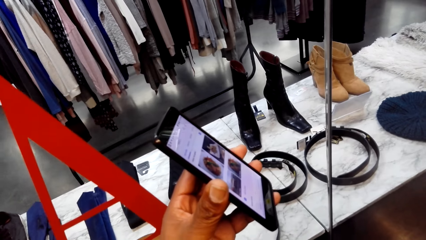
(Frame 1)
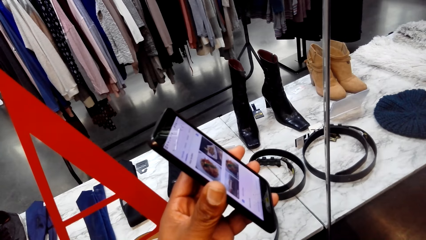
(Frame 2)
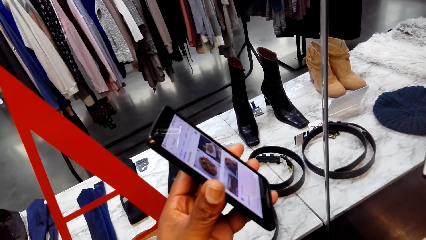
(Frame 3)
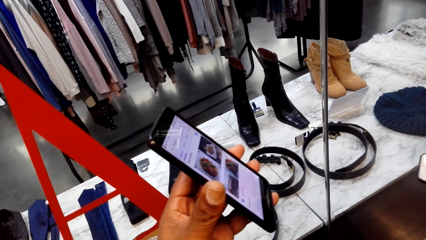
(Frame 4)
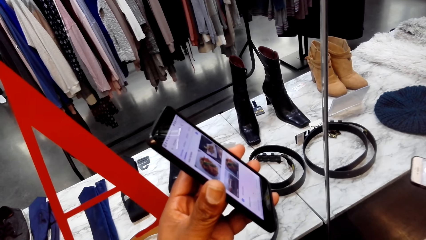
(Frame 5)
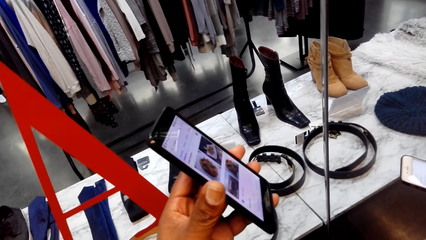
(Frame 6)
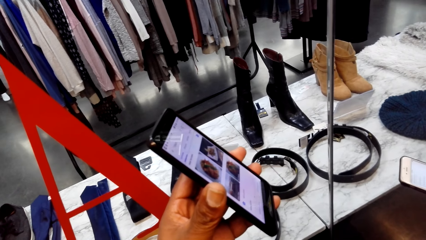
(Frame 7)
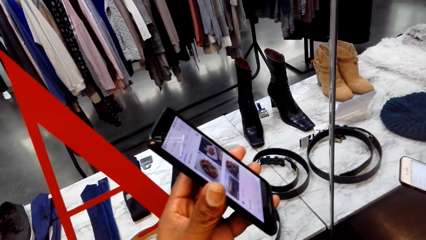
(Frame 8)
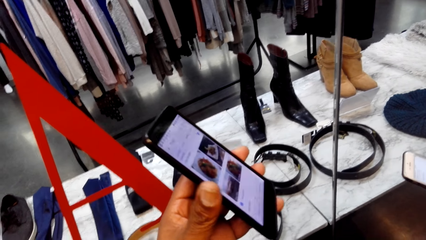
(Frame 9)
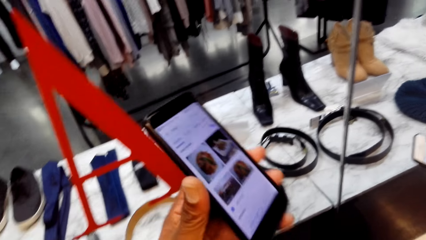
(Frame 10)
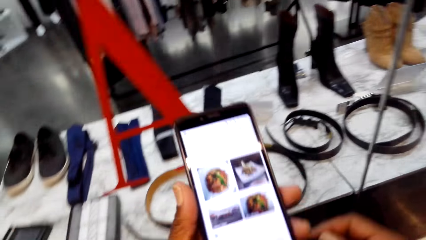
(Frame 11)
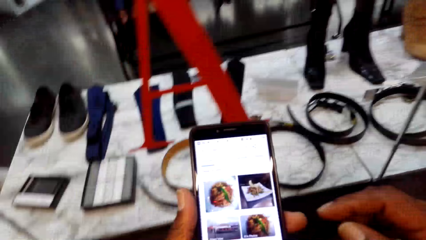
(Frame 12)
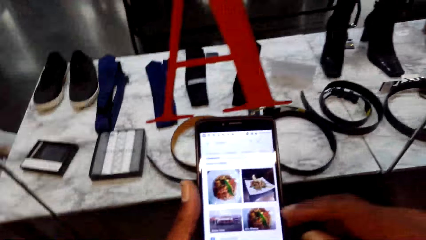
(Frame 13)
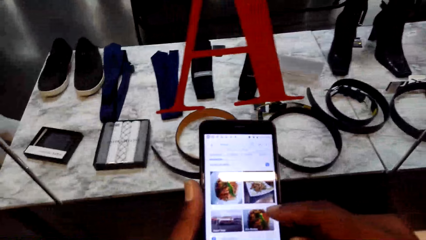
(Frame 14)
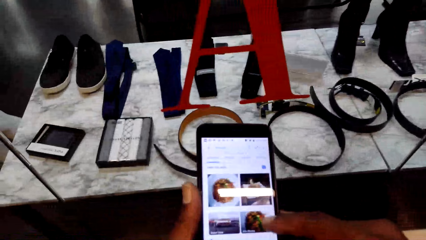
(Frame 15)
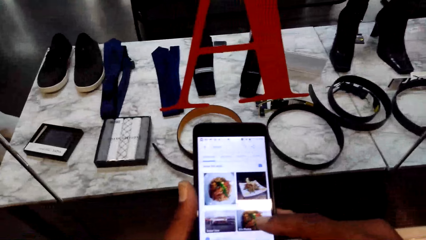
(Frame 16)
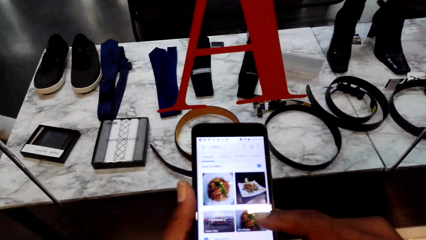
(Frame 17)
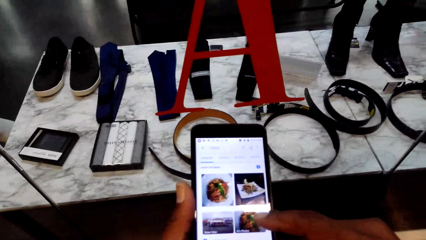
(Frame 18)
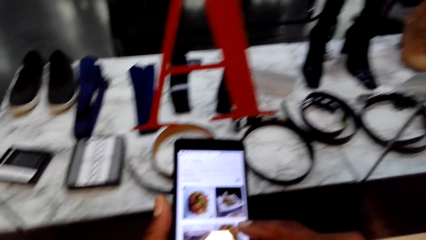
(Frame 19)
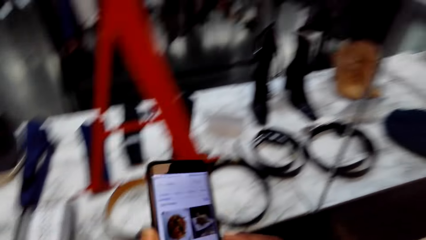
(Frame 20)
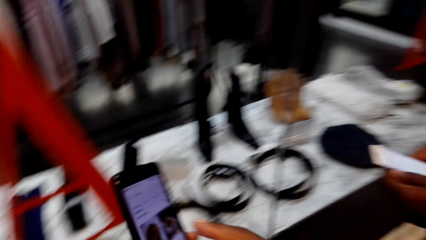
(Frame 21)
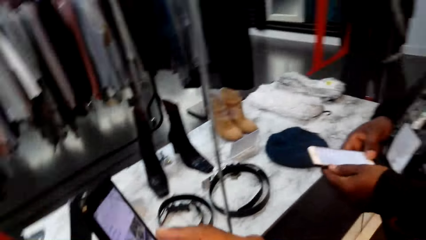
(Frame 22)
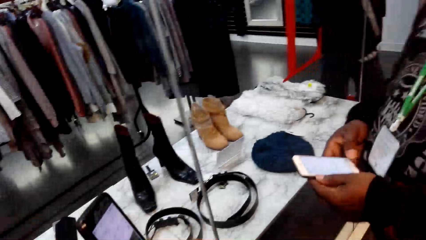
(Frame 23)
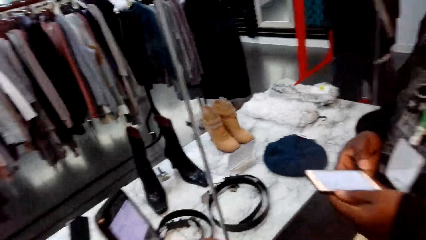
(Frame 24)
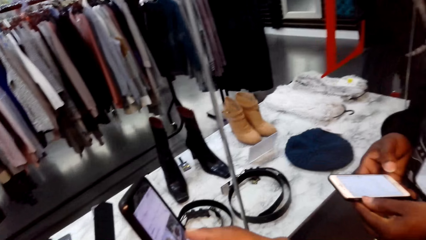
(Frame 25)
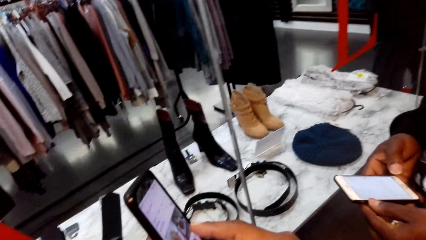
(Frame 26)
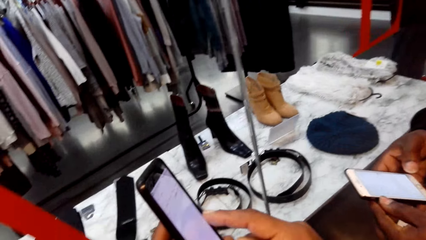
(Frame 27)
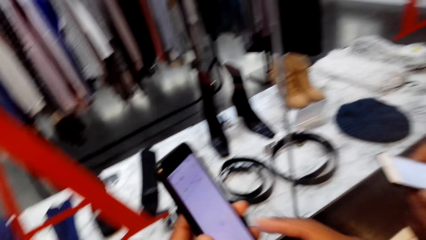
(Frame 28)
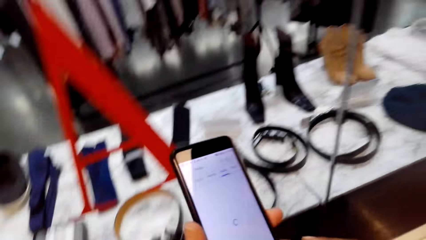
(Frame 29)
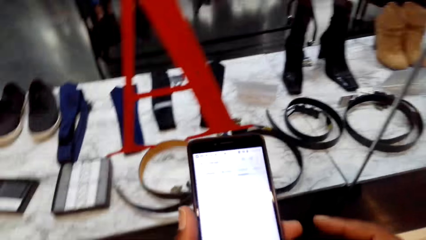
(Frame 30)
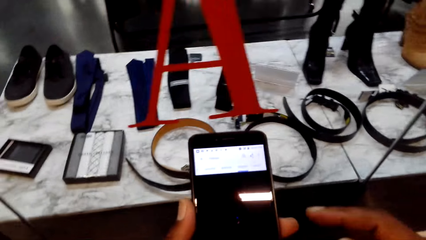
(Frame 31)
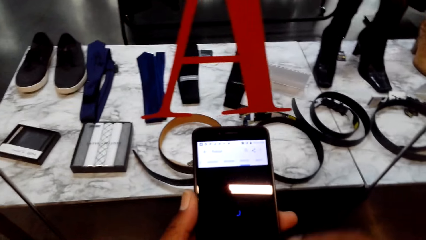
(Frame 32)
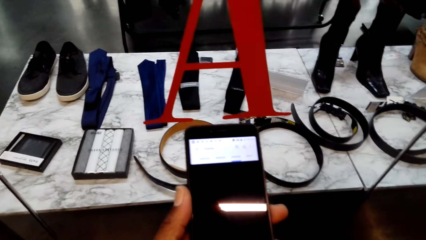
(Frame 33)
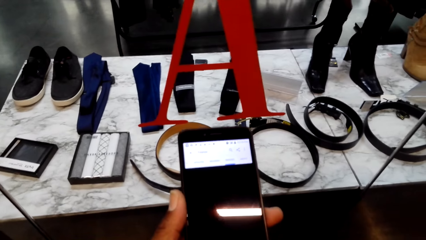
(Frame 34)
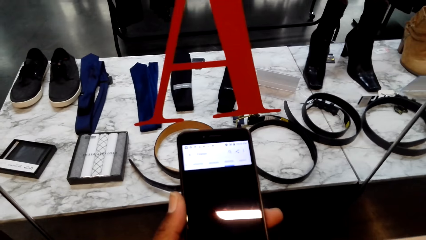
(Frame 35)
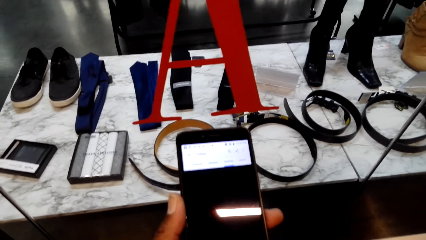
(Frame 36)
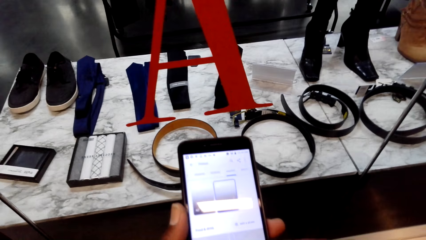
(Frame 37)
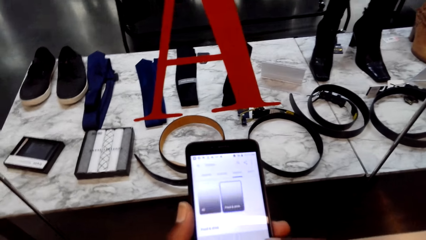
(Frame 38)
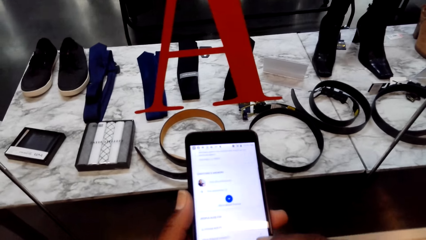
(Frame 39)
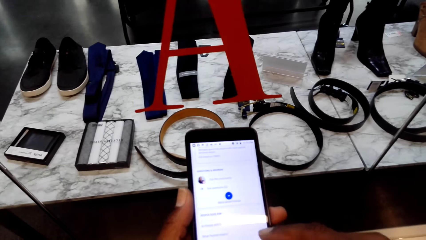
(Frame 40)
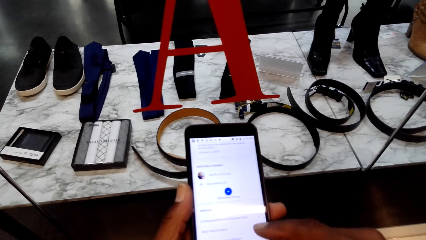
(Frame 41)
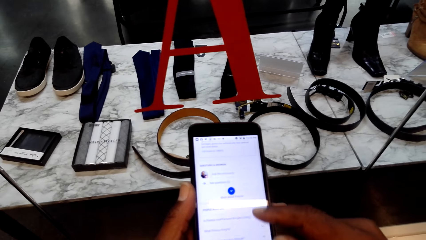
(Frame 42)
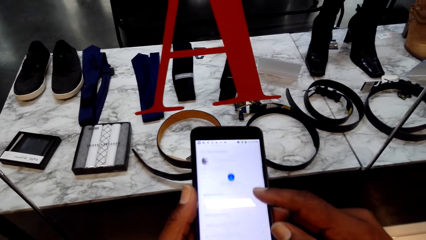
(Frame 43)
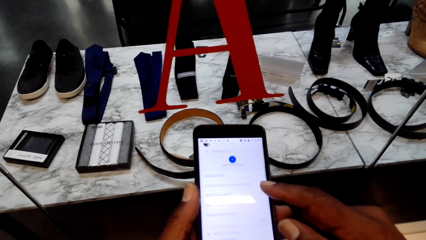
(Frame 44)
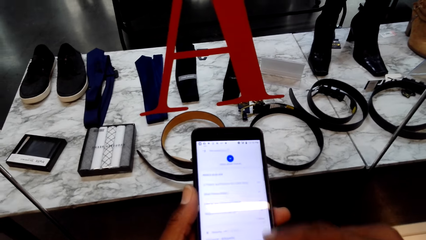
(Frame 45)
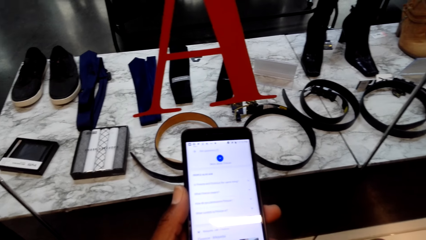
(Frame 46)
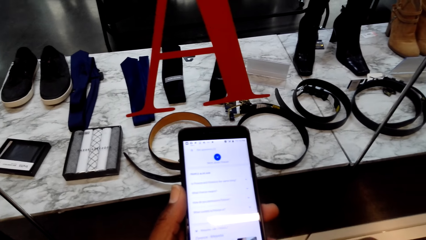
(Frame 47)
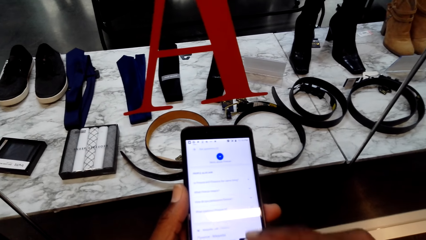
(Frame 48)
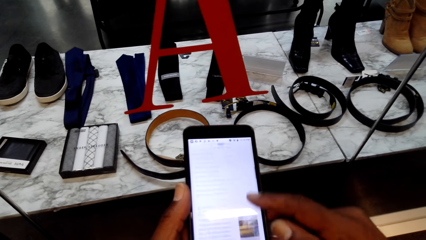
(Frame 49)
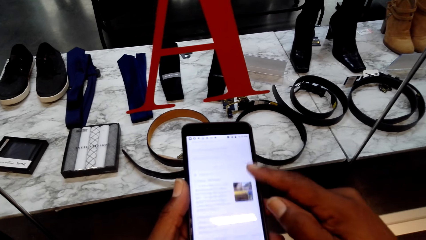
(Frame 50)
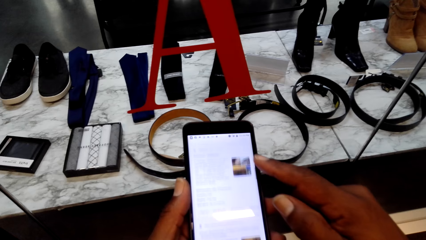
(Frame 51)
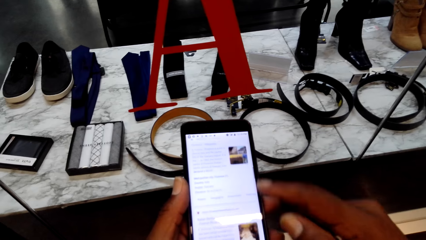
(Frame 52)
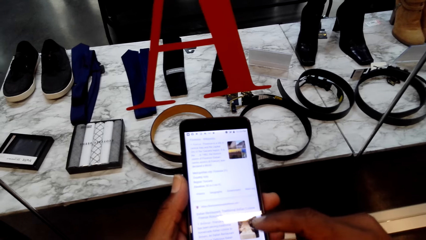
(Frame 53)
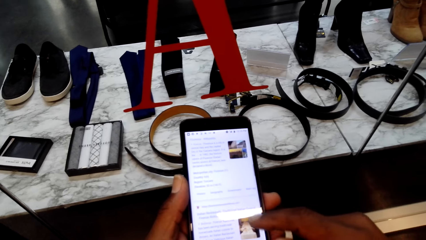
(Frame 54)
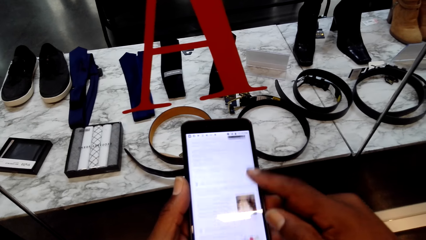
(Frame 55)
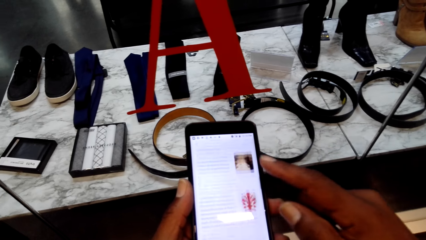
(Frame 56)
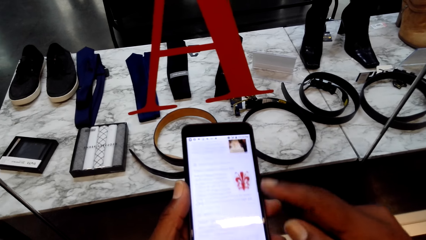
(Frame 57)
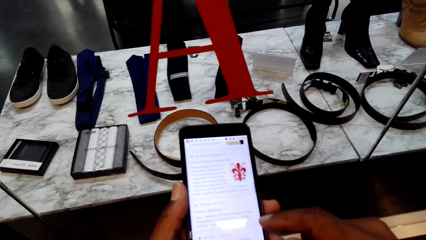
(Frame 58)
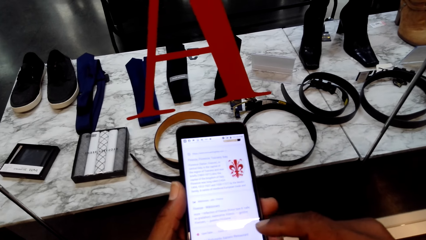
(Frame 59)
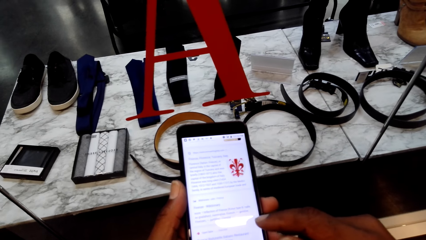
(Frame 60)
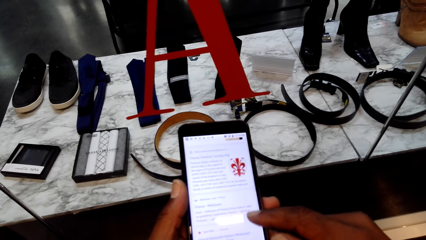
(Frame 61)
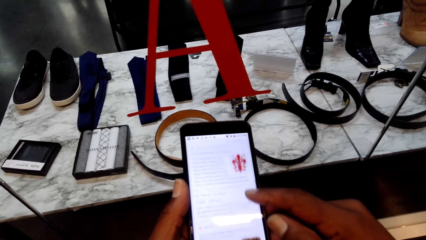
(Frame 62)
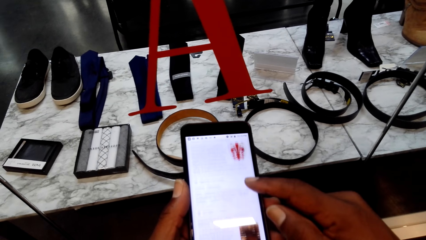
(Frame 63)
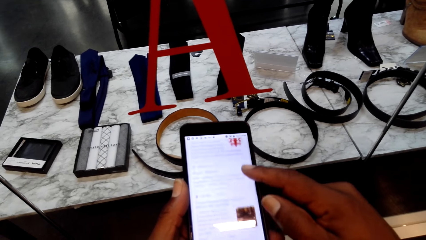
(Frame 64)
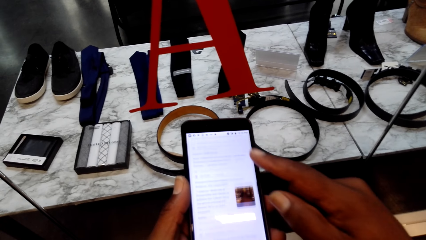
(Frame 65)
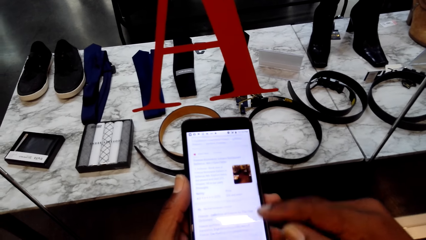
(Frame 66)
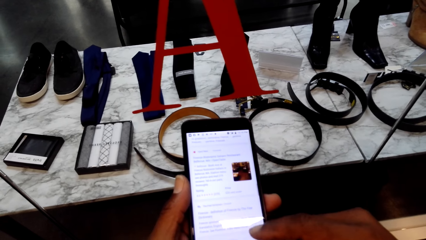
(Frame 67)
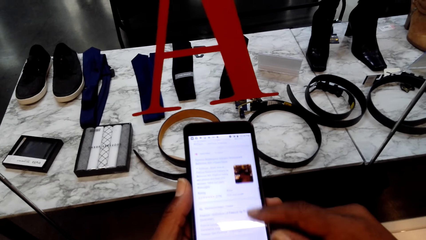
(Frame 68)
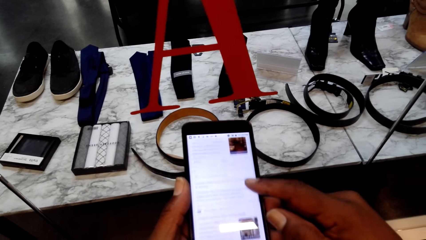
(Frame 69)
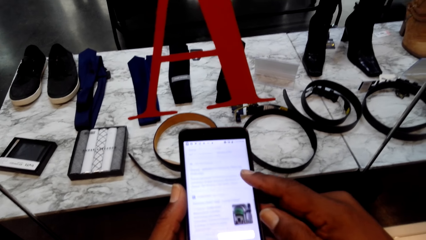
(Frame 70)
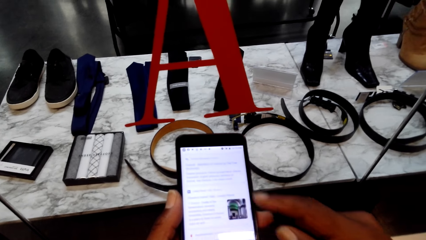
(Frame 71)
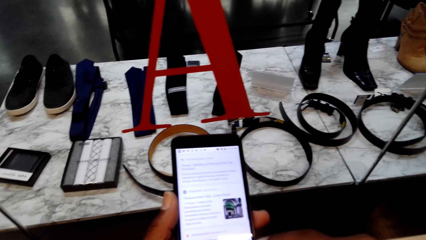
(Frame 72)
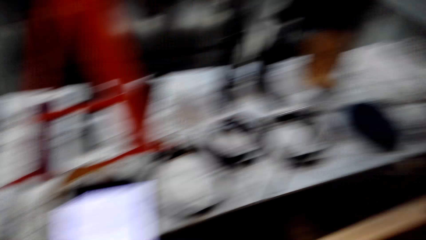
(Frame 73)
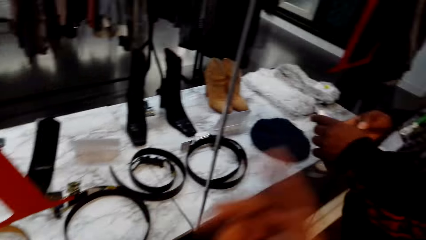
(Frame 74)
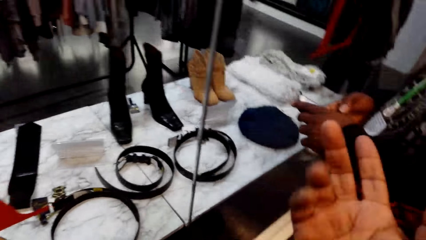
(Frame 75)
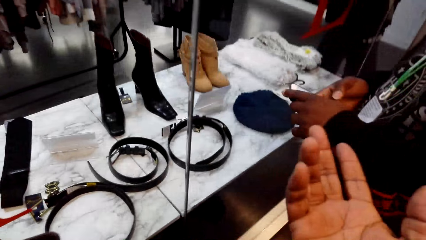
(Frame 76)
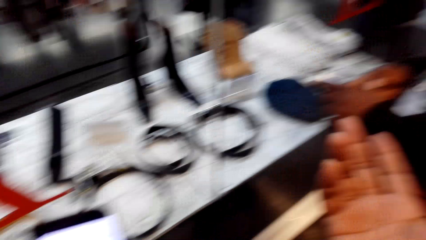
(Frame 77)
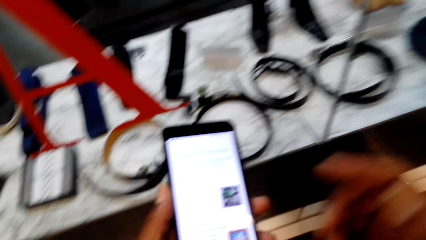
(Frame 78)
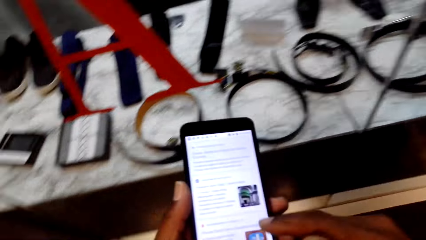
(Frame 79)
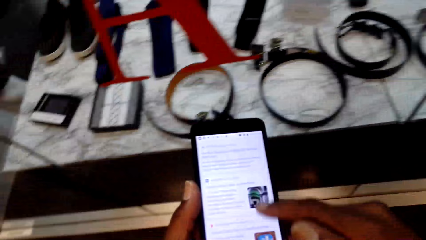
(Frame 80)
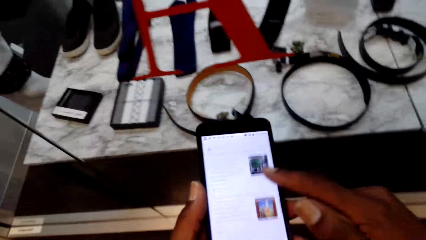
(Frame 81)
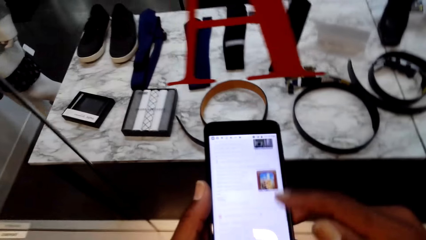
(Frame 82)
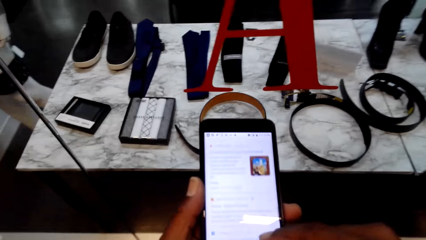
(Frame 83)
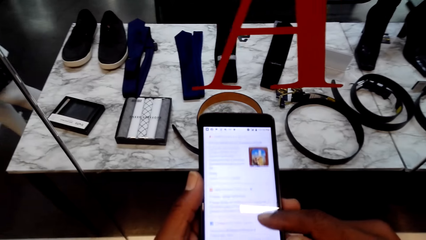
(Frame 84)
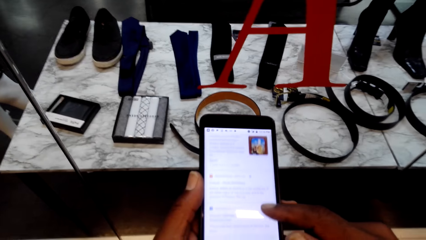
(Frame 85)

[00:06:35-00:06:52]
The camera wearer holds the phone. A man talks. The man holds the phone. The camera wearer looks at the man. They operate the phone. They speak with gestures. They operate the phone.
